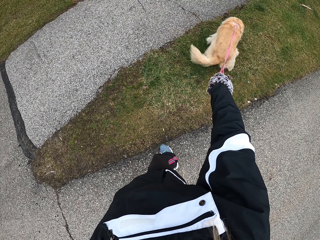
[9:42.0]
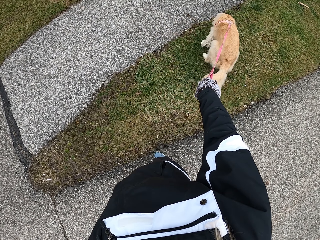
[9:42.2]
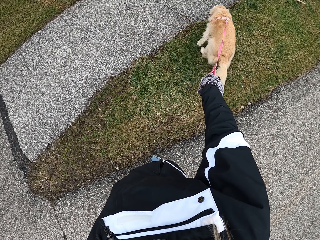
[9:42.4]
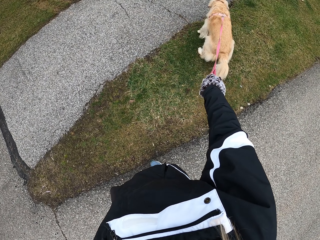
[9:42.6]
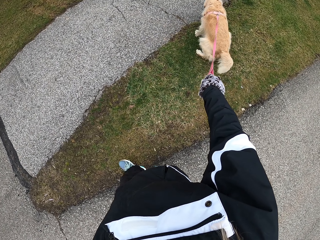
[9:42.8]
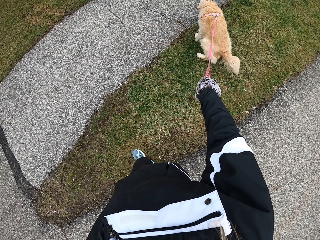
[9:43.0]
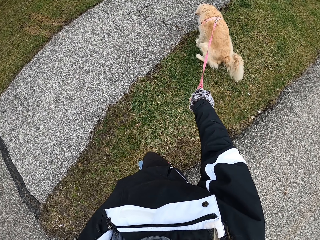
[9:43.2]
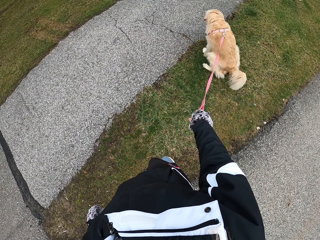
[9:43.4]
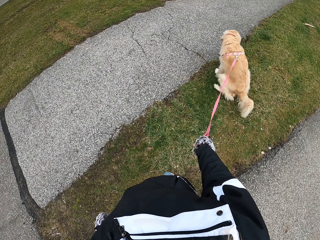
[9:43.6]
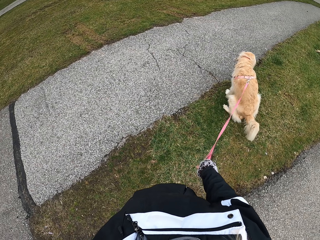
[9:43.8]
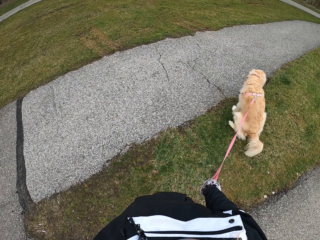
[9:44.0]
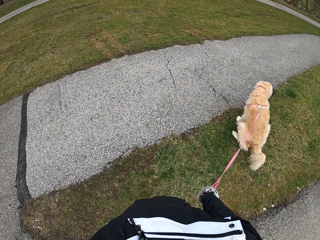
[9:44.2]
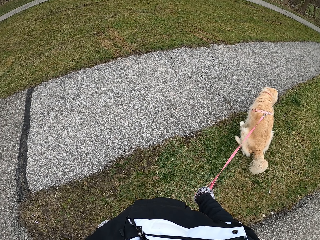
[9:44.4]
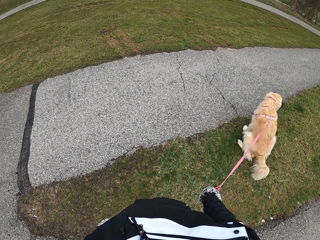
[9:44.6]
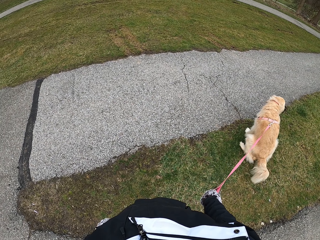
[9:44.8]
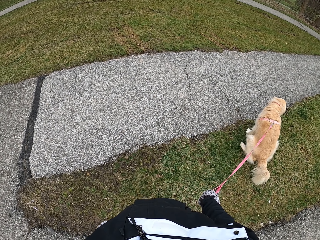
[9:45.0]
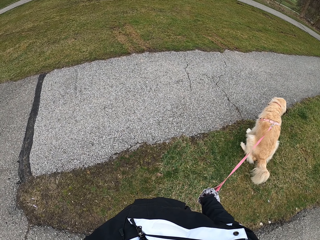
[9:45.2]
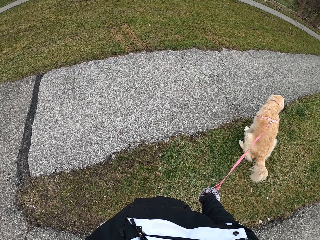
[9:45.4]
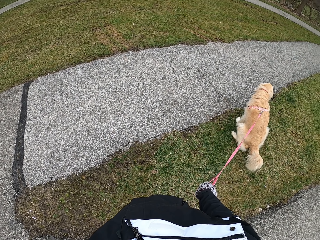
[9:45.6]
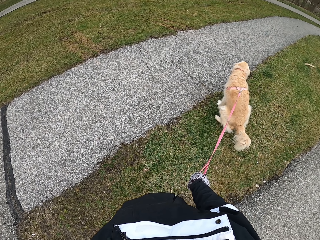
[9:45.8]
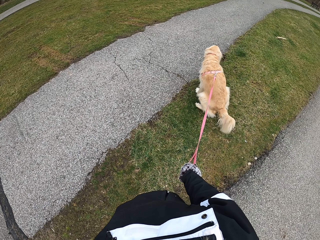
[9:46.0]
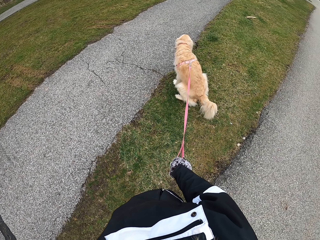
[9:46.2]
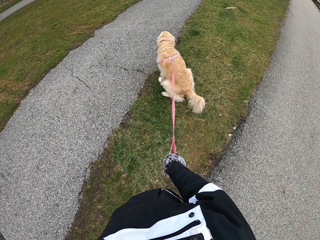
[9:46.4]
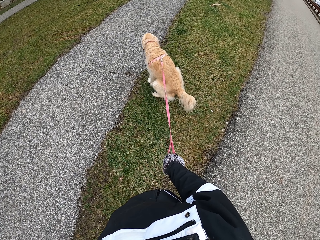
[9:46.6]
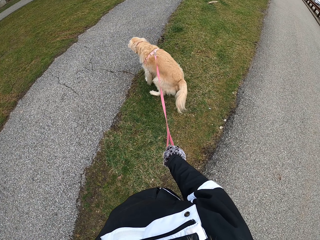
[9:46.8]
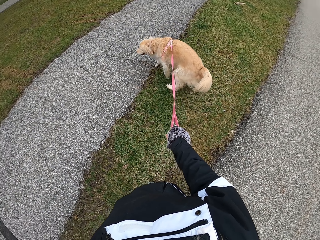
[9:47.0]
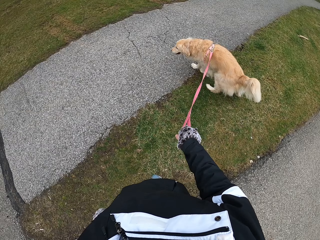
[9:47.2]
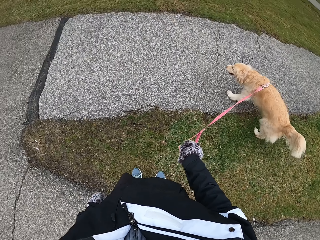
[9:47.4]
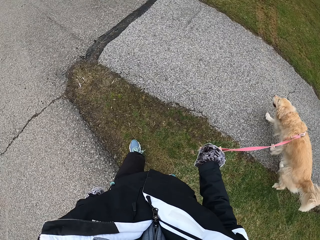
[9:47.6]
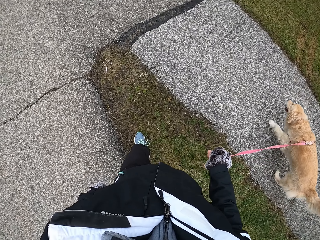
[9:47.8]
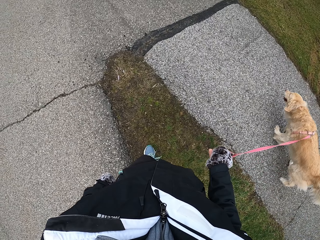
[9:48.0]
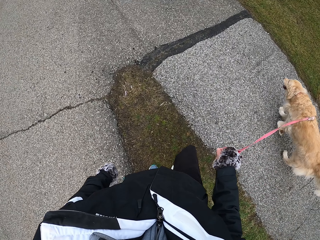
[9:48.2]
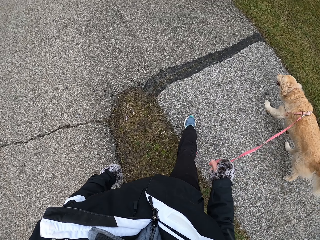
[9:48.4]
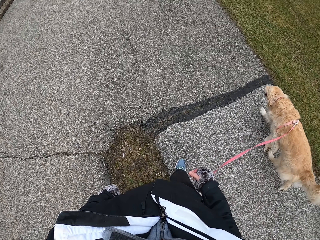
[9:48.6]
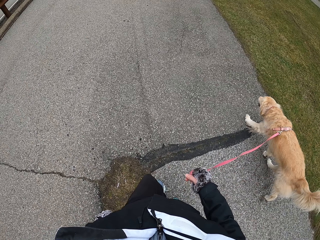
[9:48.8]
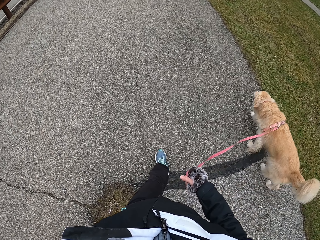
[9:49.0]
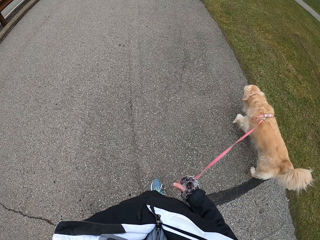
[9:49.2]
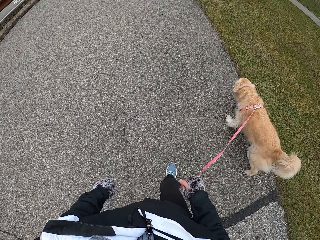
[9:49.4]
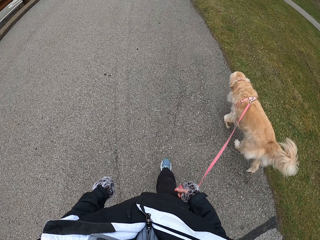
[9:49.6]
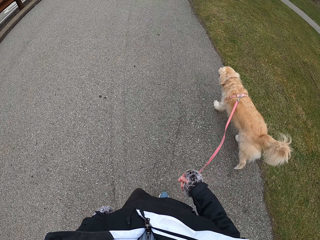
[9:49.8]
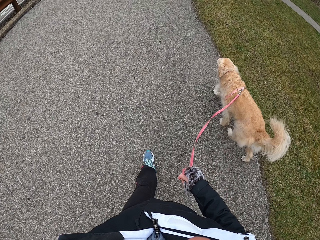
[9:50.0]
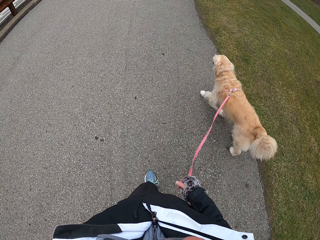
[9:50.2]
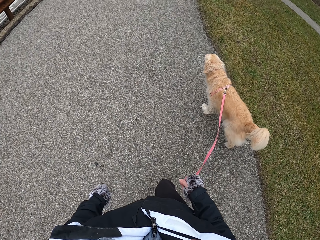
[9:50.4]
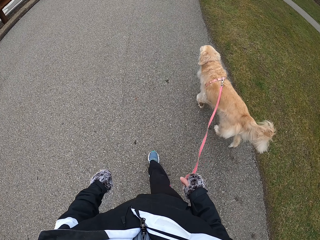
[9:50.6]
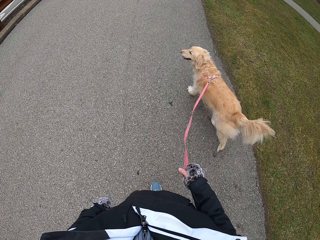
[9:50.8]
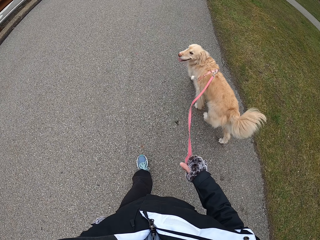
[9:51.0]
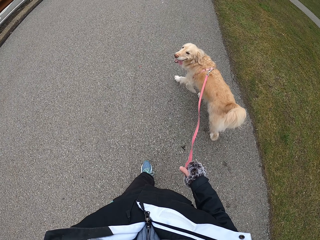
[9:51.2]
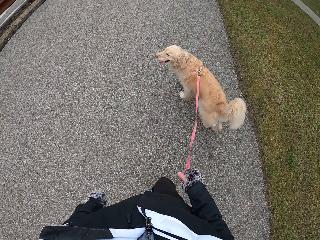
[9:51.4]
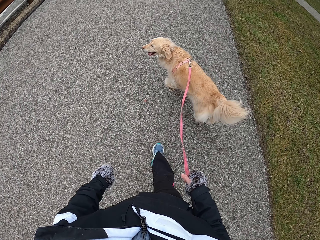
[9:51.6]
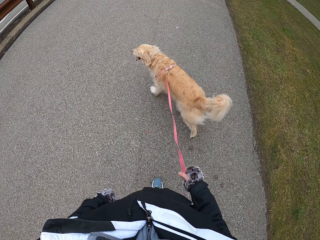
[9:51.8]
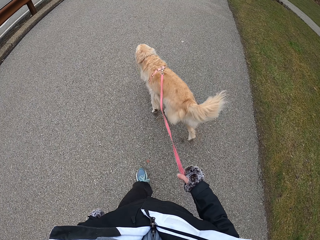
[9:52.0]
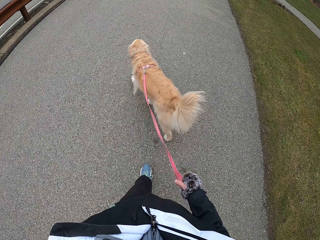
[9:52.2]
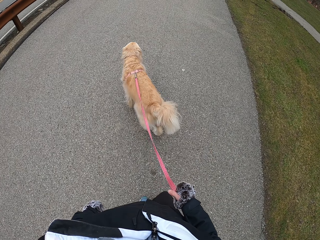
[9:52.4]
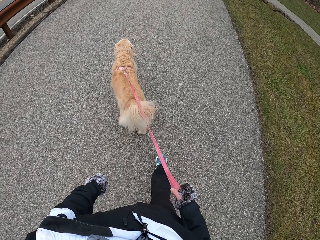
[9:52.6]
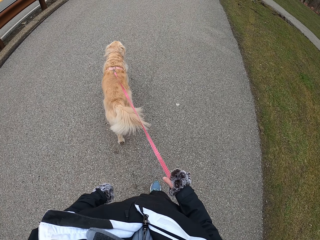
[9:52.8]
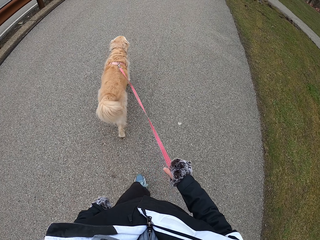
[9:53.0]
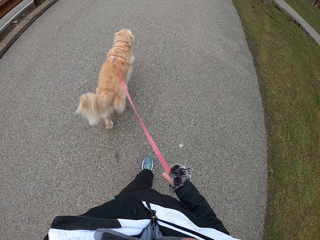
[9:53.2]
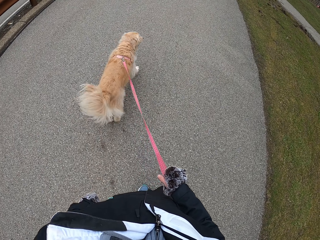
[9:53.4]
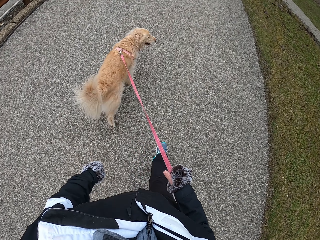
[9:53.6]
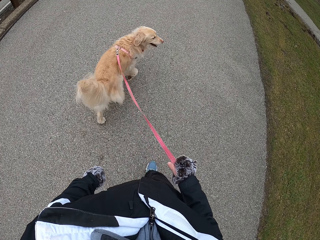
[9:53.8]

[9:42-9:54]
The camera wearer stands on the road. He stops with the dog to ease itself. He walks with his dog on the road.

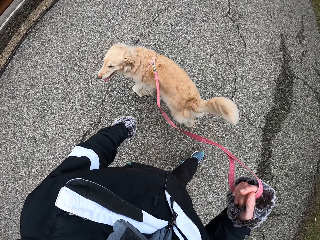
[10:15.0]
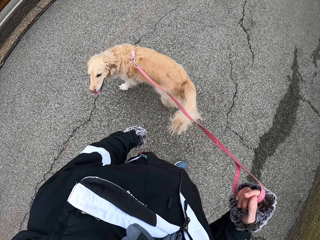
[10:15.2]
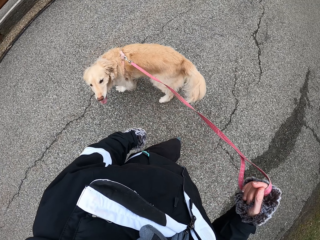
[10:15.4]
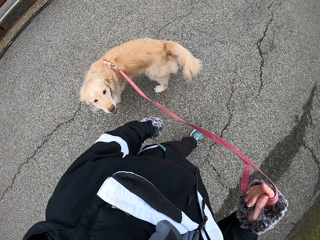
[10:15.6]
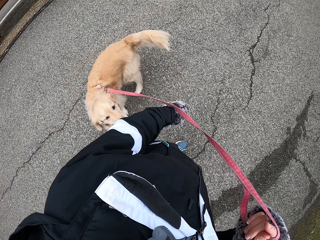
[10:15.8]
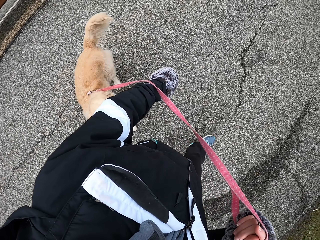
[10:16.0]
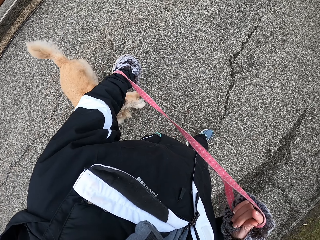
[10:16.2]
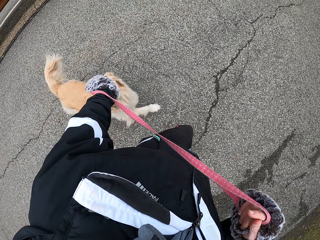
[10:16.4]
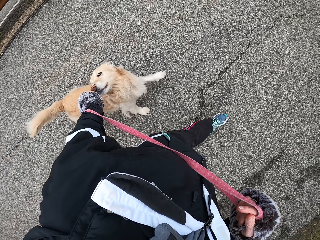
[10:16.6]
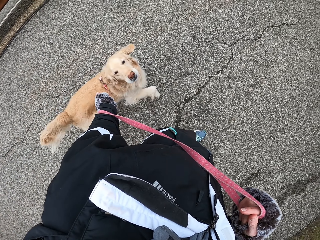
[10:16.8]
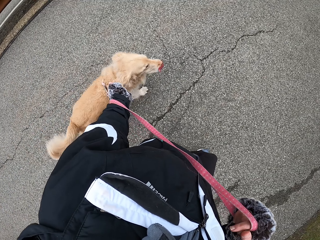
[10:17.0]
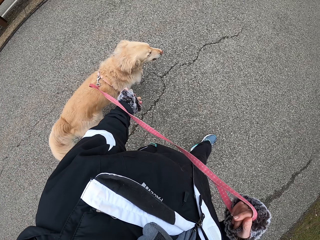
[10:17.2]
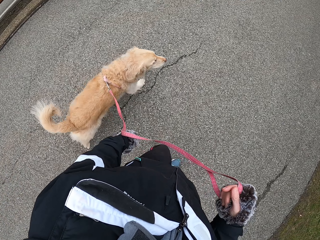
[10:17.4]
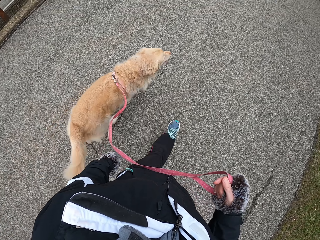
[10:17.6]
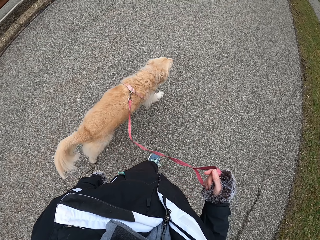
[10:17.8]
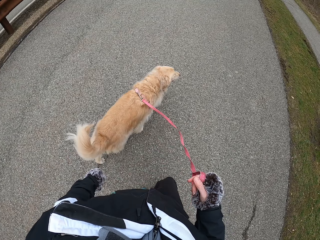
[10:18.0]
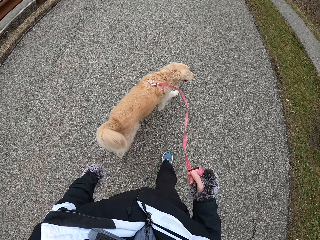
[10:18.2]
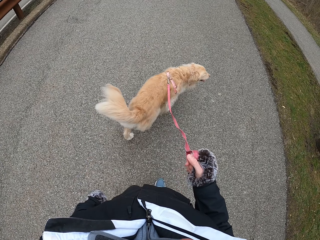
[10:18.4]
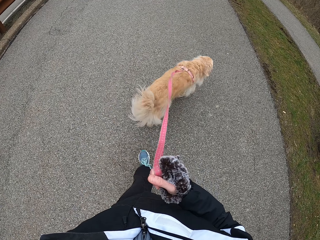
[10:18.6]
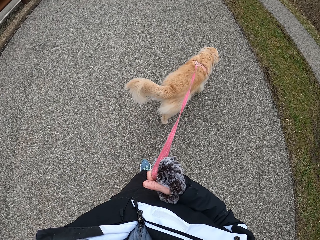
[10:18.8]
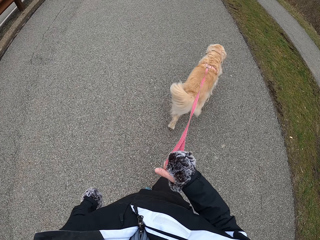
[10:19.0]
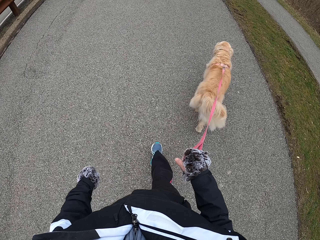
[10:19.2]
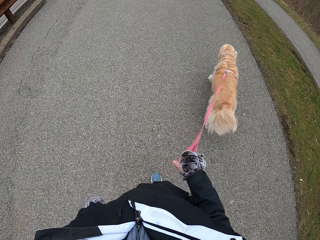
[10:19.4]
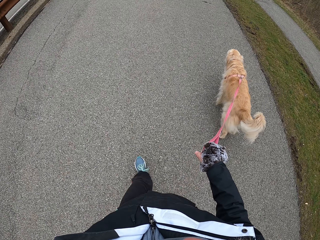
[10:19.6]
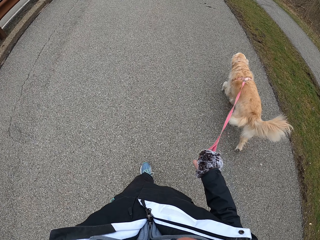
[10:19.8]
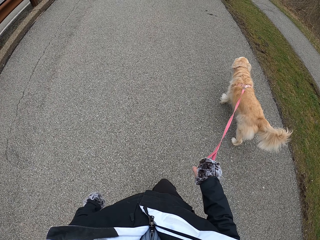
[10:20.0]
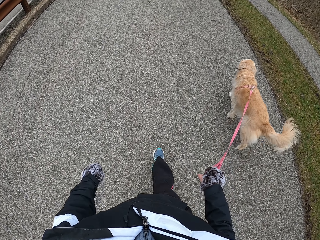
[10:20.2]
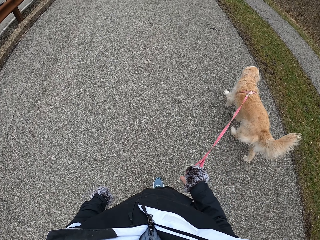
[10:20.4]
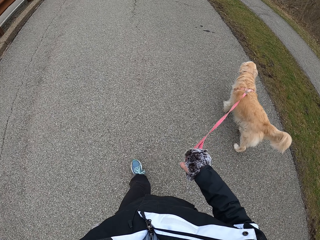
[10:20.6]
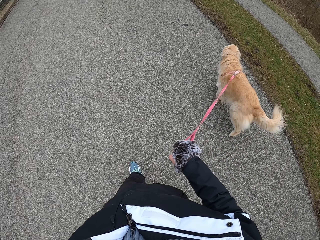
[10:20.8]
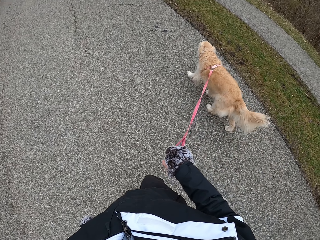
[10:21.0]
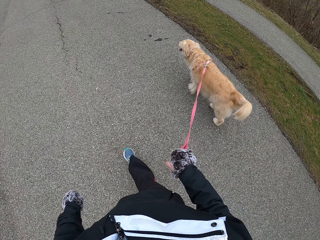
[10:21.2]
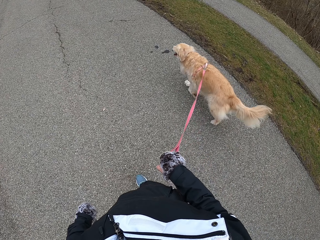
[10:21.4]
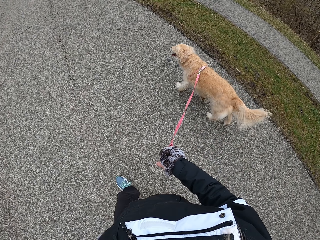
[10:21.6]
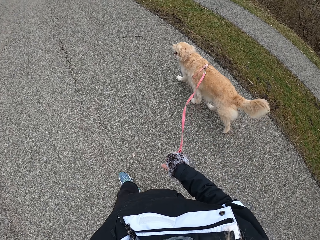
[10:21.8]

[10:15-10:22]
The camera wearer rounds the leash around the hand.
